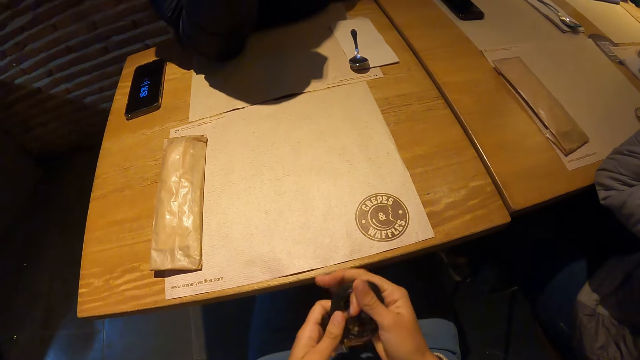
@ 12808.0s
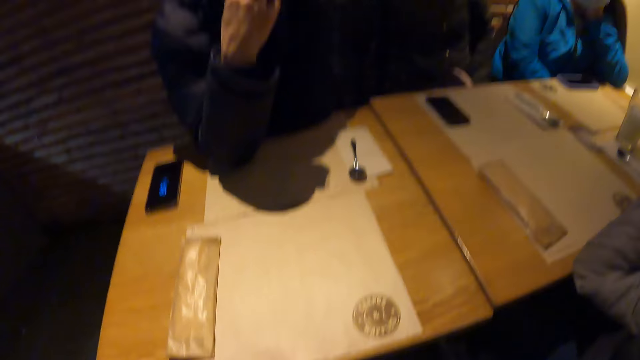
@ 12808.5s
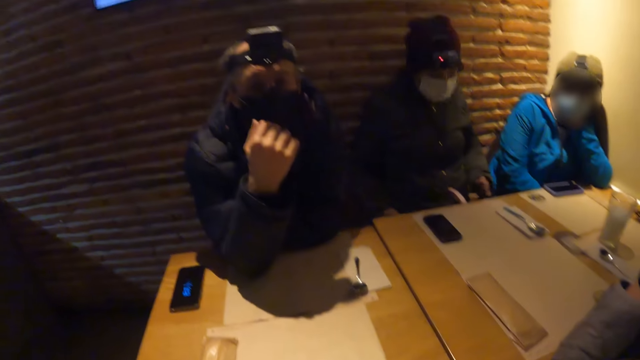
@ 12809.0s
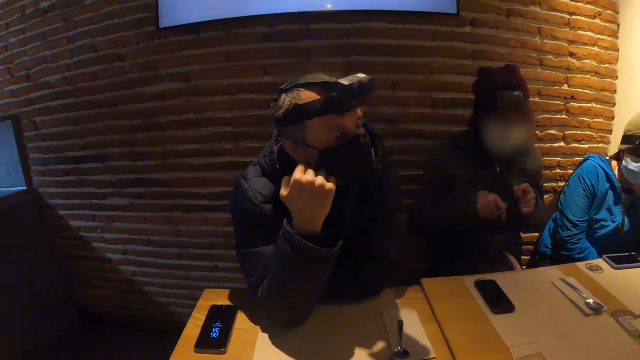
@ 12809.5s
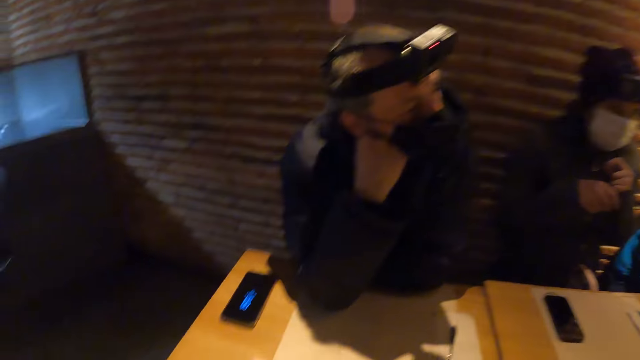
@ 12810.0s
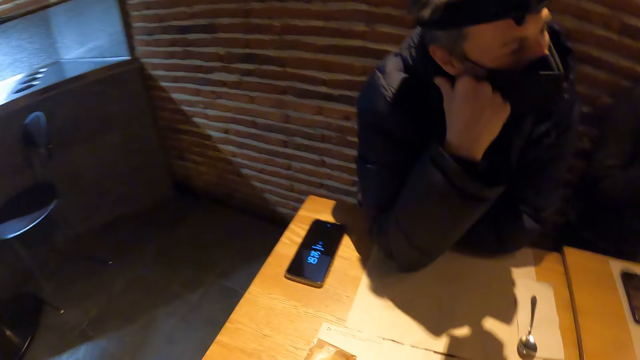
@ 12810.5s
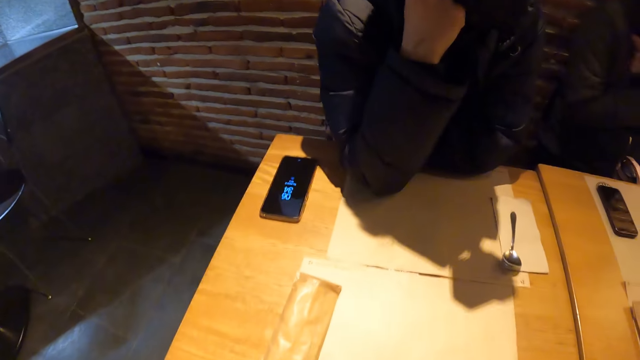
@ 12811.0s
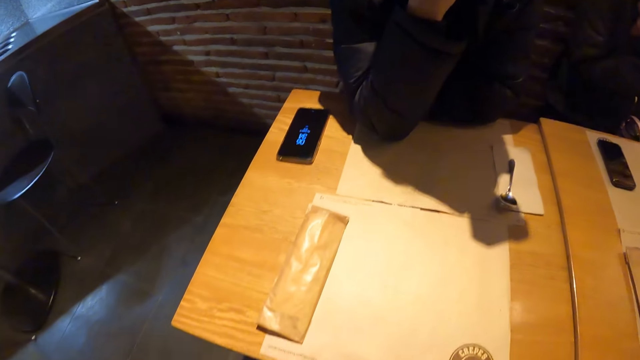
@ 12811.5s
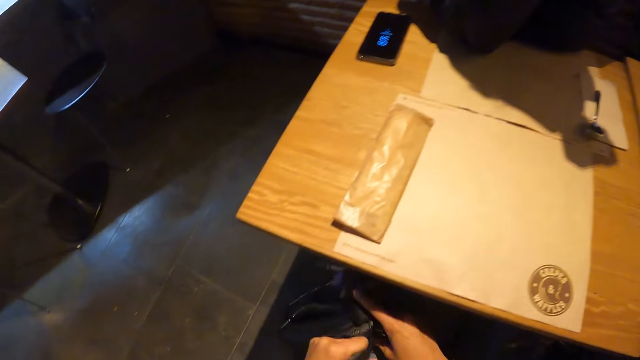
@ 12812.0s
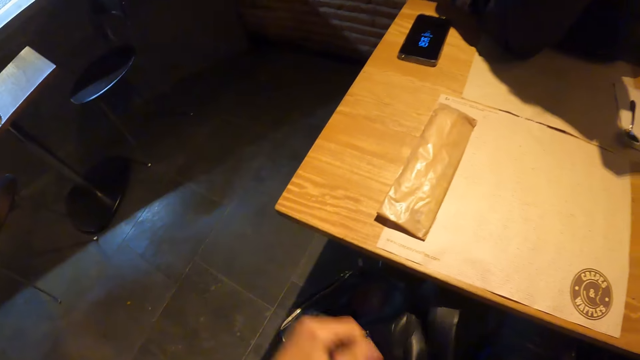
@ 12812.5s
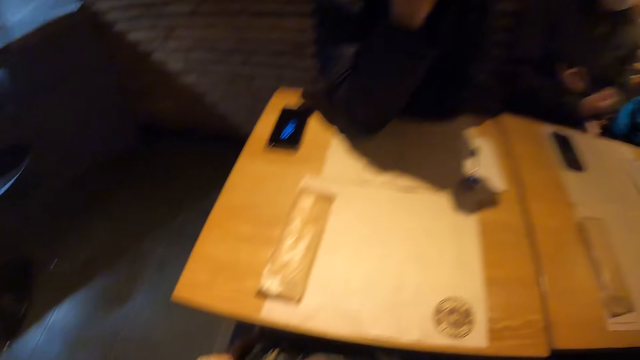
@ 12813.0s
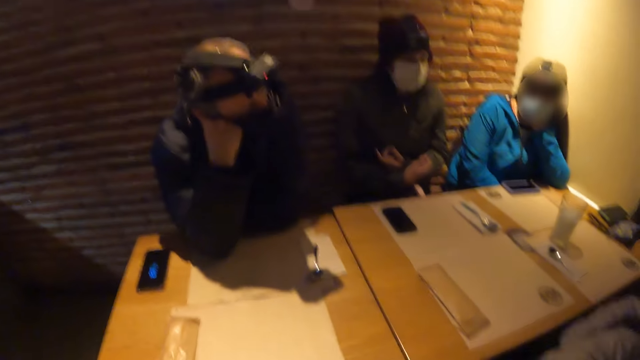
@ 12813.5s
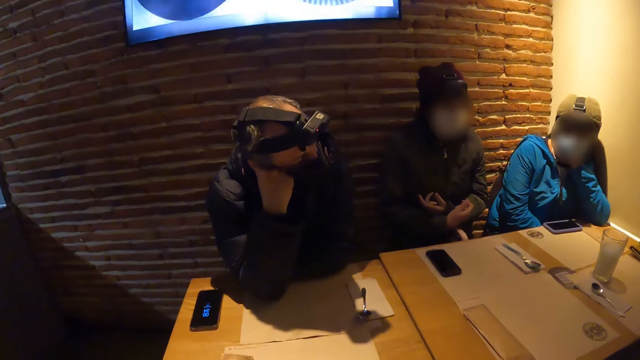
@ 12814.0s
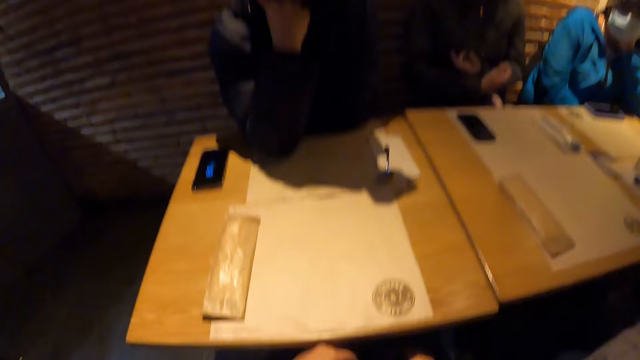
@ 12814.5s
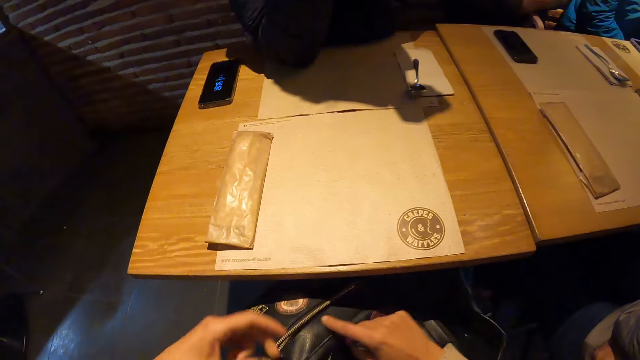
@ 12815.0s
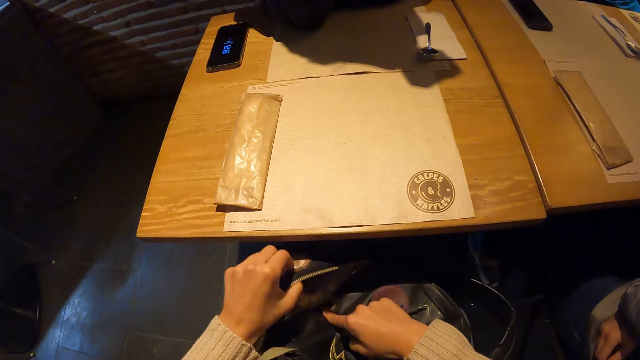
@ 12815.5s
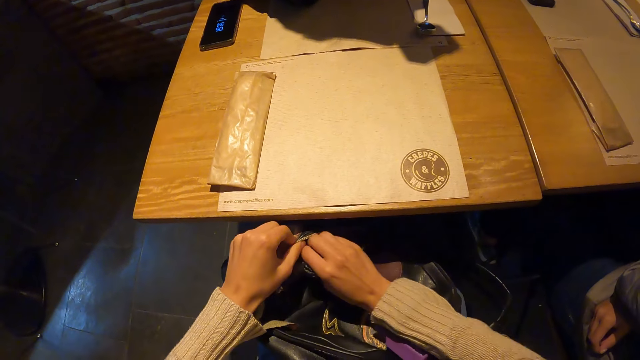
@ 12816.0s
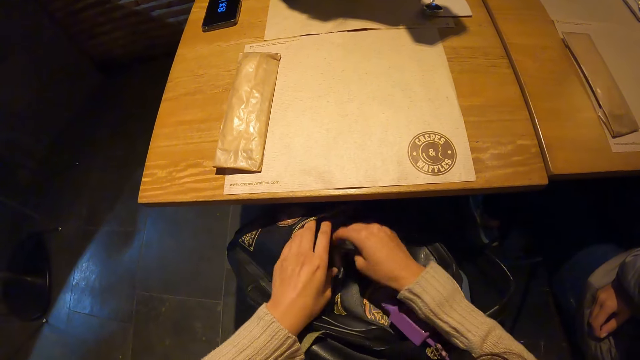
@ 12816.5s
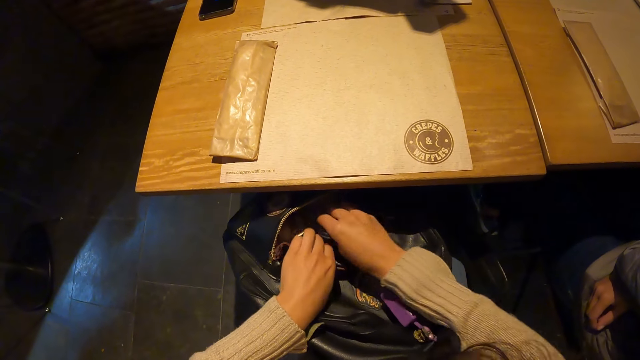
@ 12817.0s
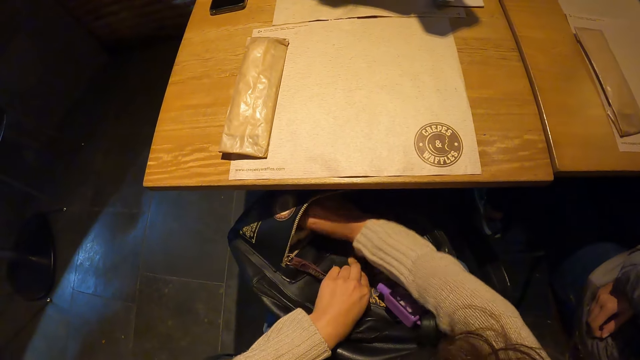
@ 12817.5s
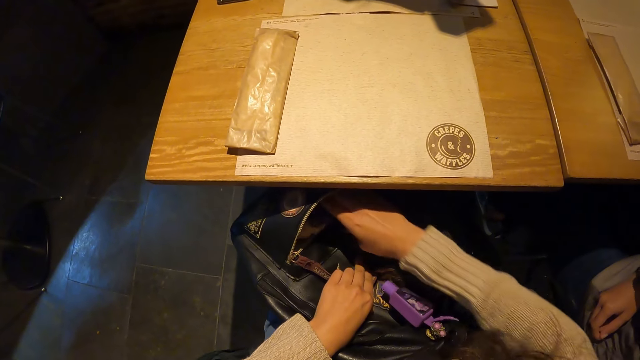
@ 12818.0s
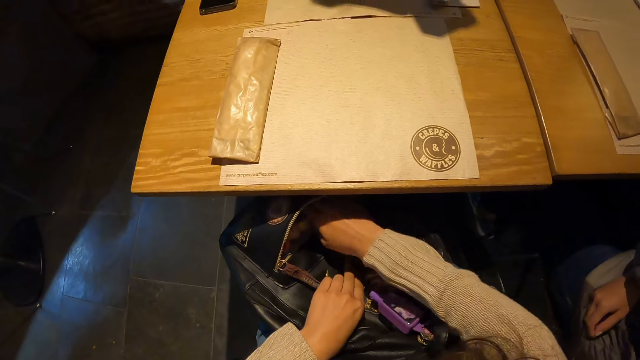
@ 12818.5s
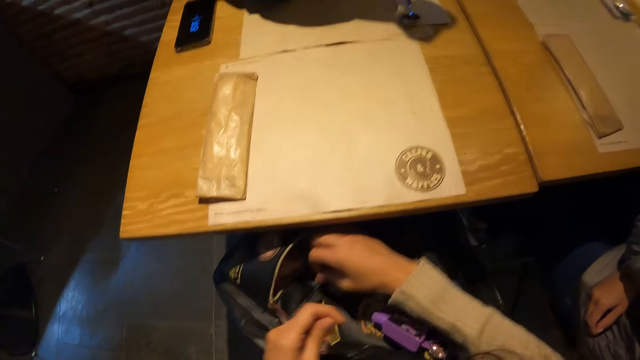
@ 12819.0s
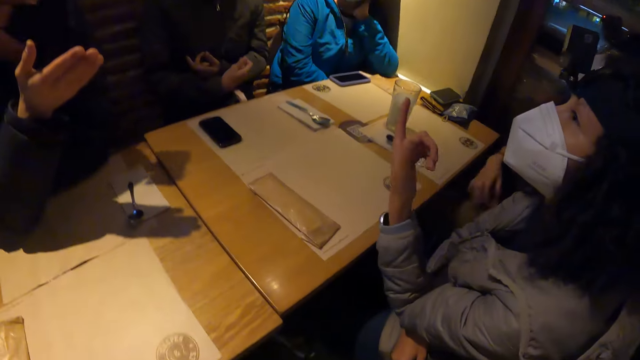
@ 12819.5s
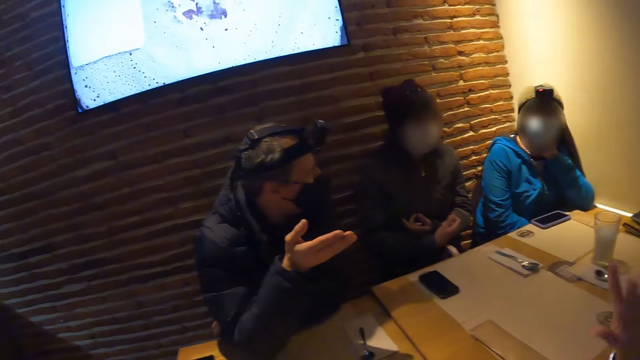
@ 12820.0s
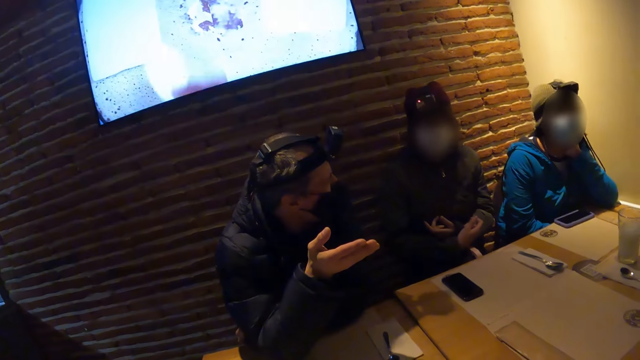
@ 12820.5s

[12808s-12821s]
The camera wearer picks up a bag from the floor with her right hand. She holds the bag under the table. She opens the zip of the bag with her left hand. She puts the earpiece in the bag with her right hand.

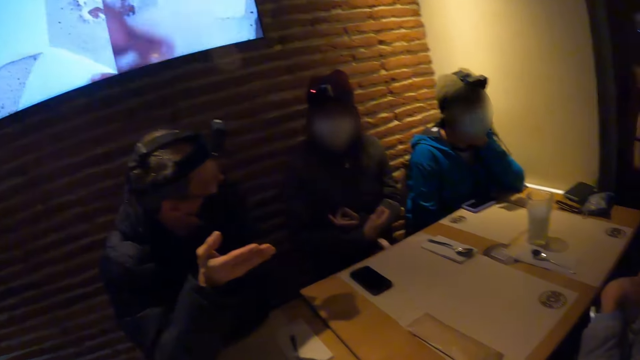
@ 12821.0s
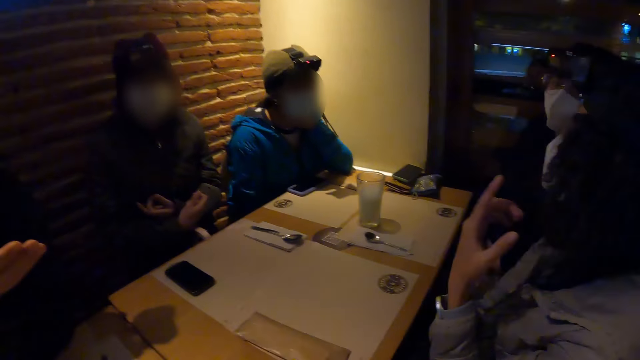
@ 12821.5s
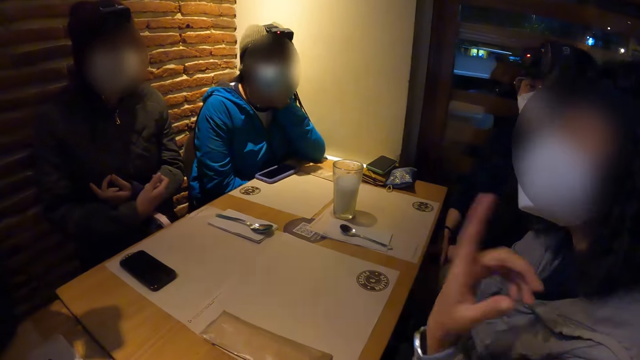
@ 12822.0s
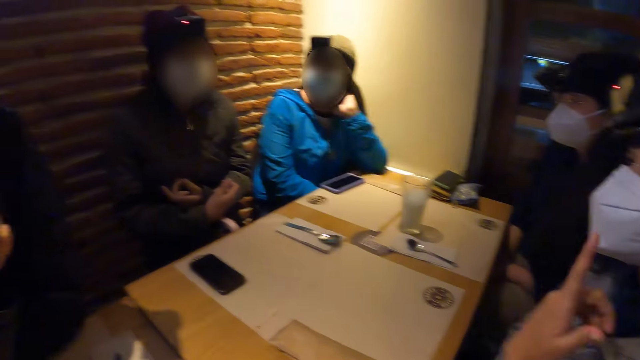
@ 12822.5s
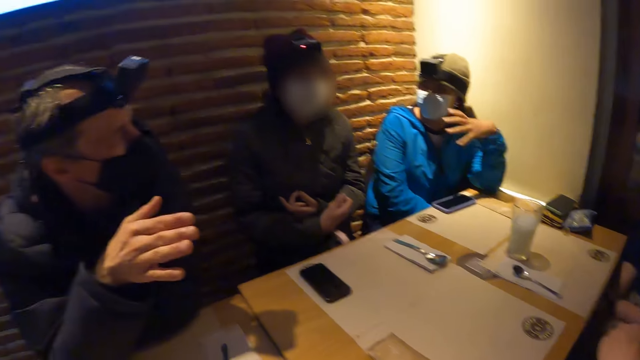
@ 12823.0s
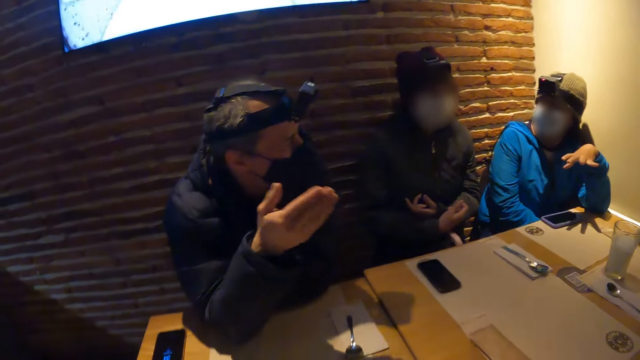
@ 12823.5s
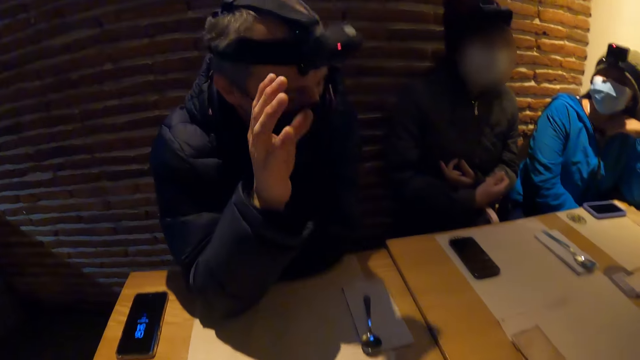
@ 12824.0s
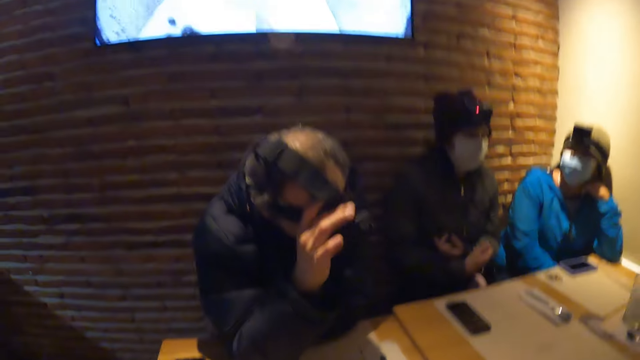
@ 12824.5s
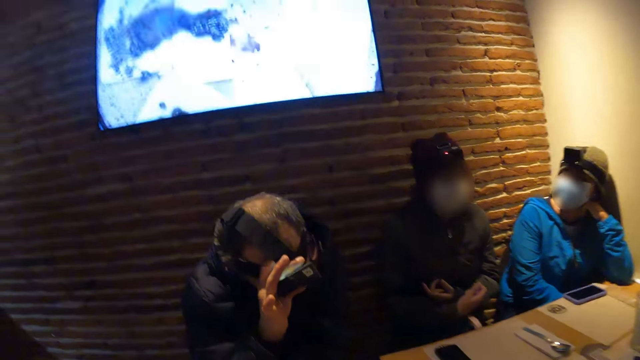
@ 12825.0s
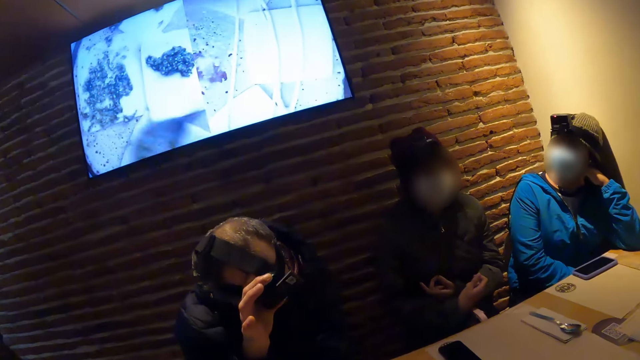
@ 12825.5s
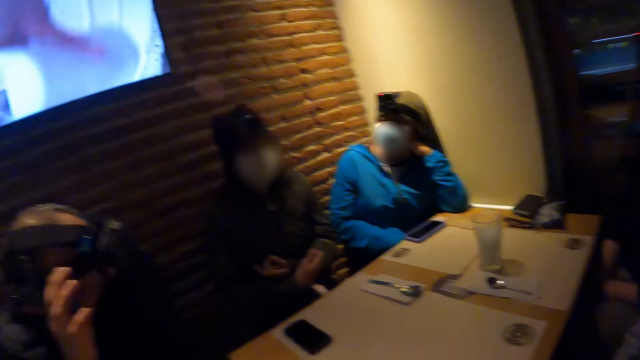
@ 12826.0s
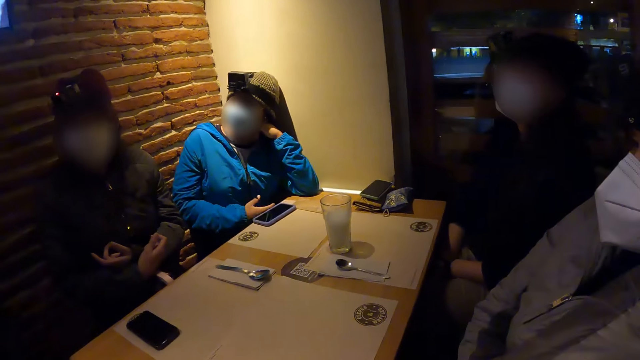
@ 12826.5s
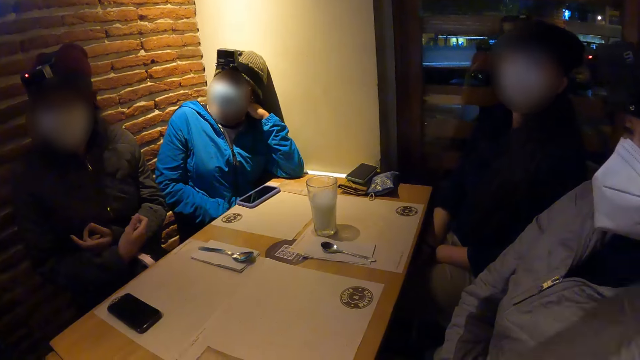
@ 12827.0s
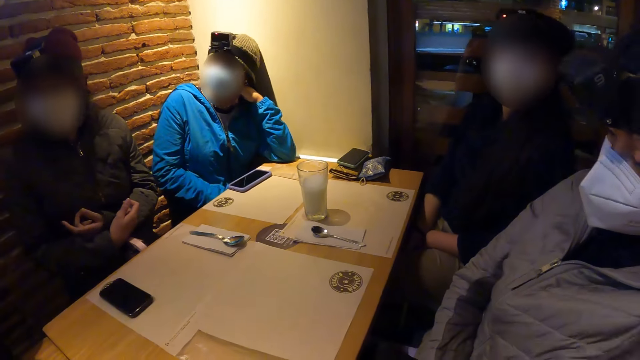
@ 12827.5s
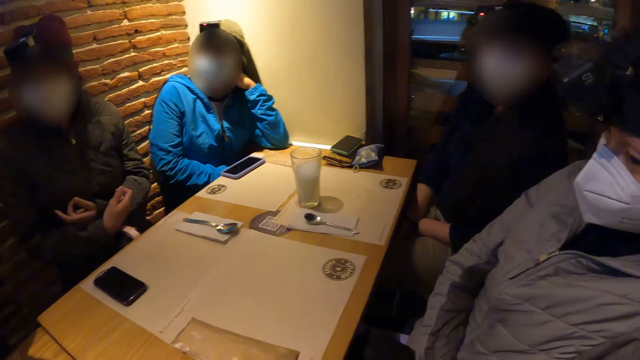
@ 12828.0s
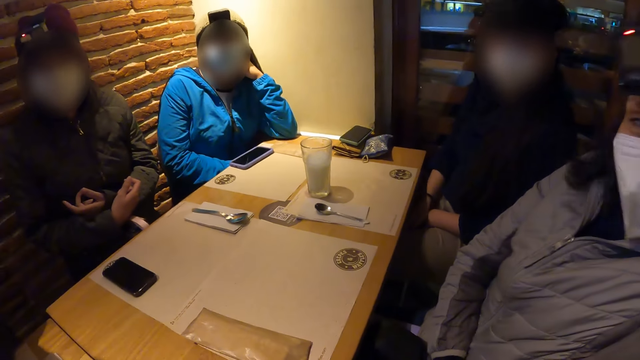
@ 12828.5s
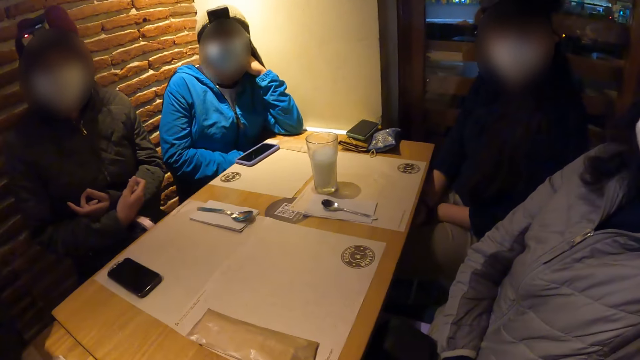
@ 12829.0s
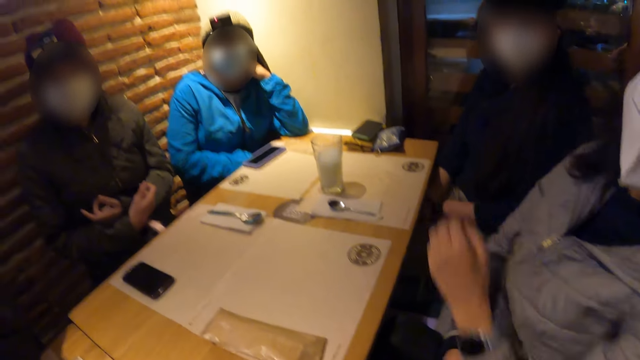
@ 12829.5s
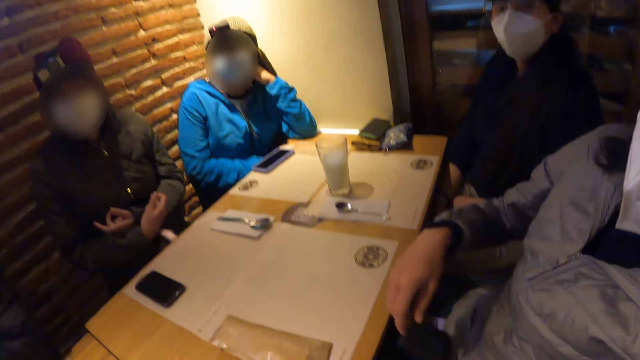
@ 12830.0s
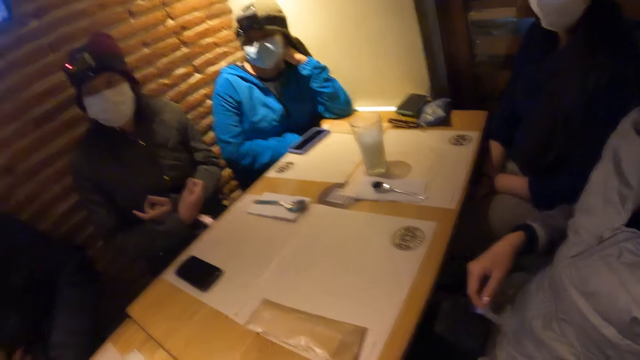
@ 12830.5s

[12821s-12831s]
A lady talks with the group. A man talks with the group. Another man adjusts his camera with his right hand. The camera wearer looks around.
